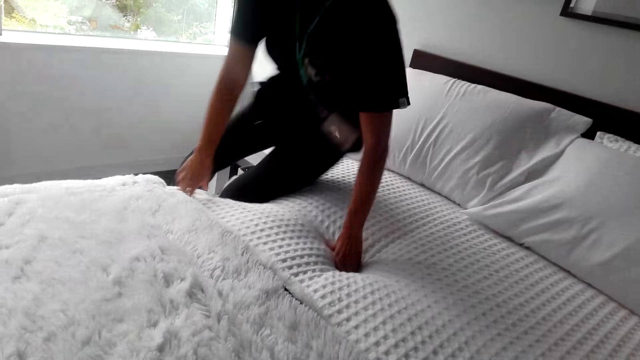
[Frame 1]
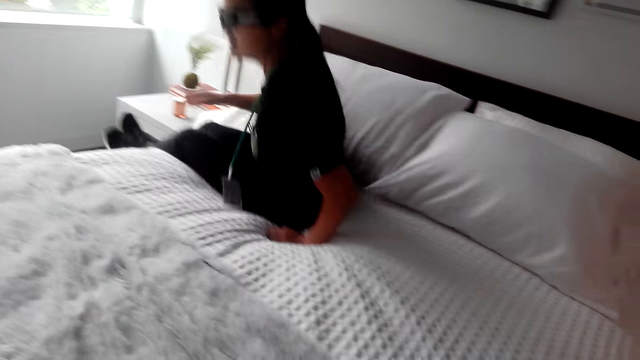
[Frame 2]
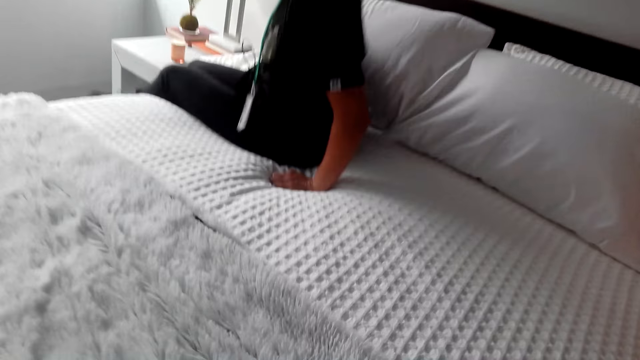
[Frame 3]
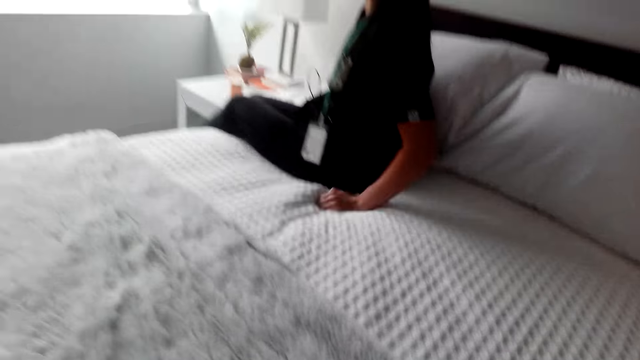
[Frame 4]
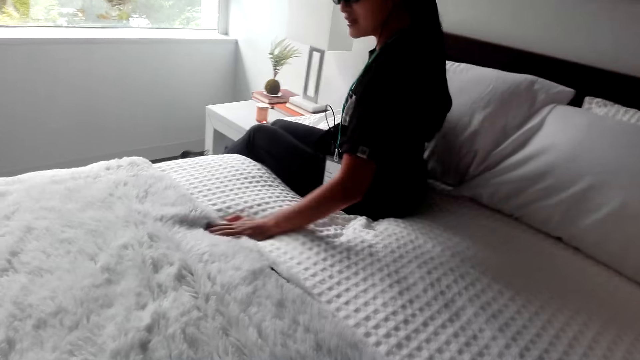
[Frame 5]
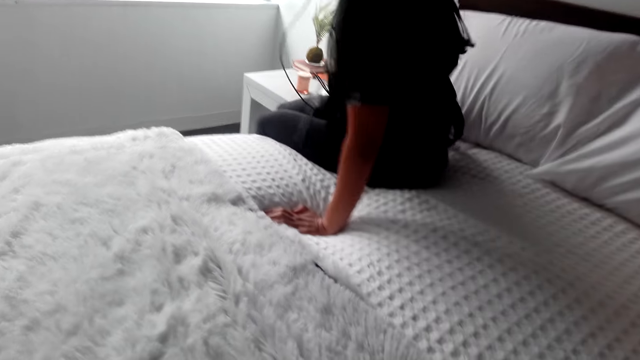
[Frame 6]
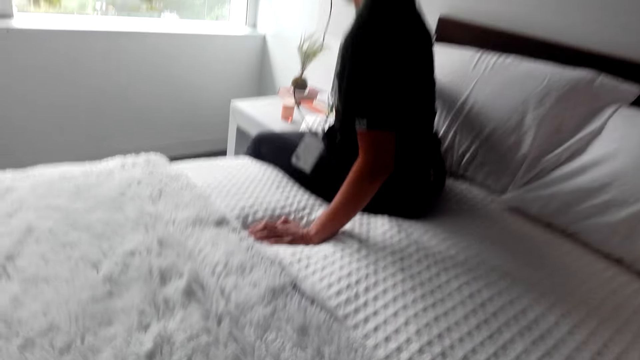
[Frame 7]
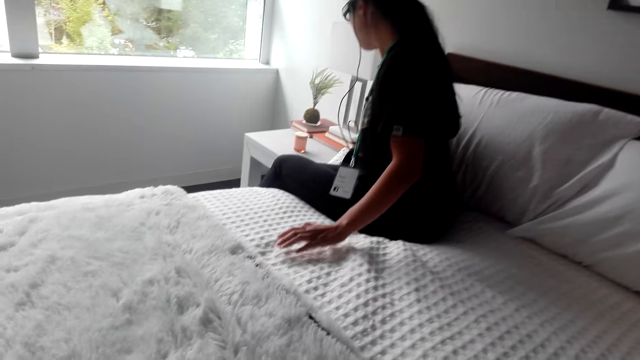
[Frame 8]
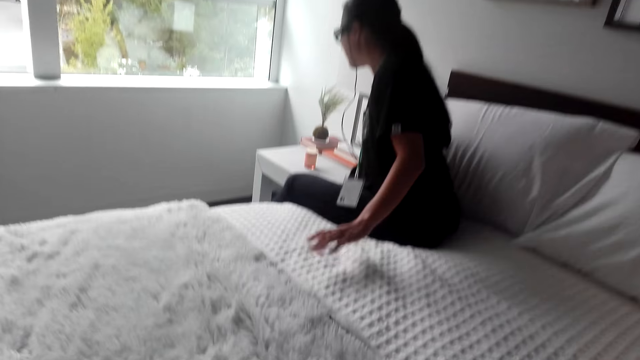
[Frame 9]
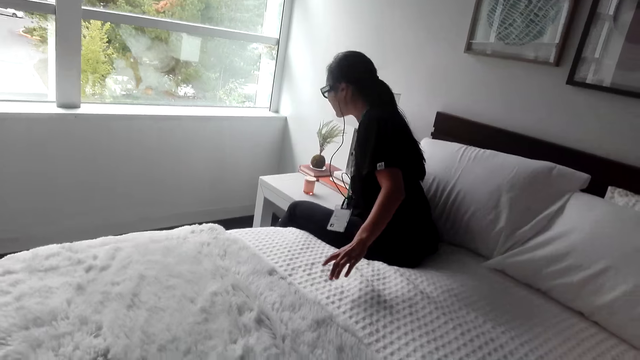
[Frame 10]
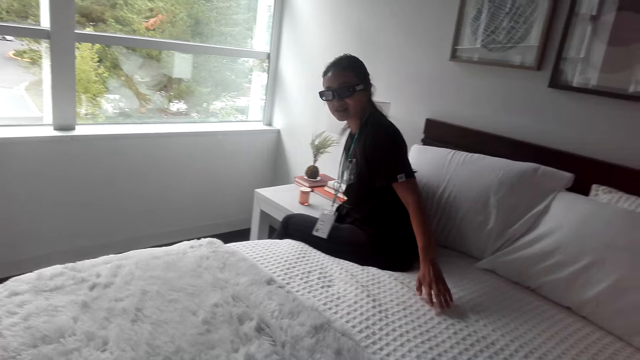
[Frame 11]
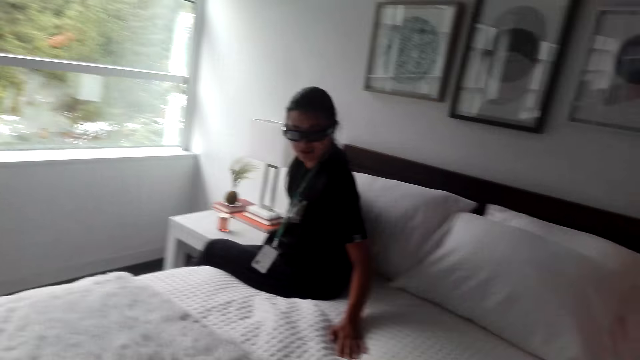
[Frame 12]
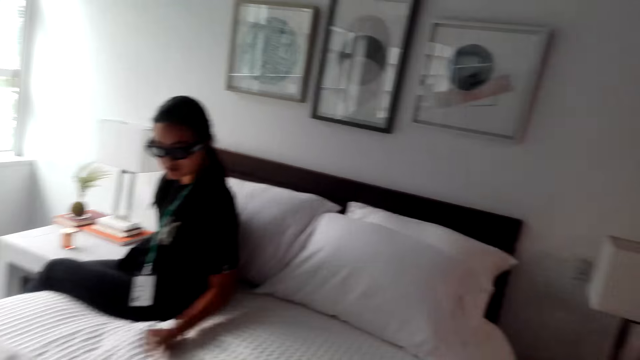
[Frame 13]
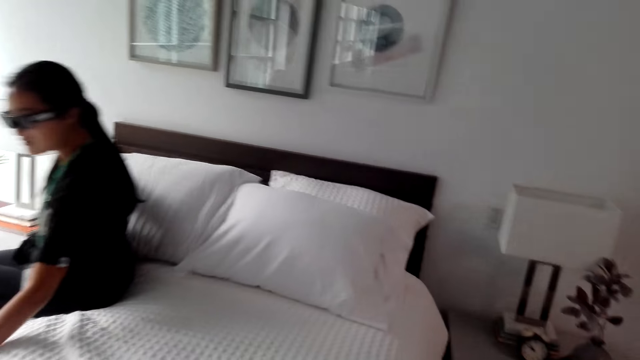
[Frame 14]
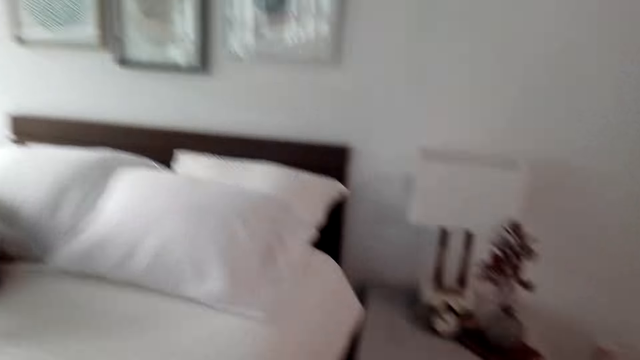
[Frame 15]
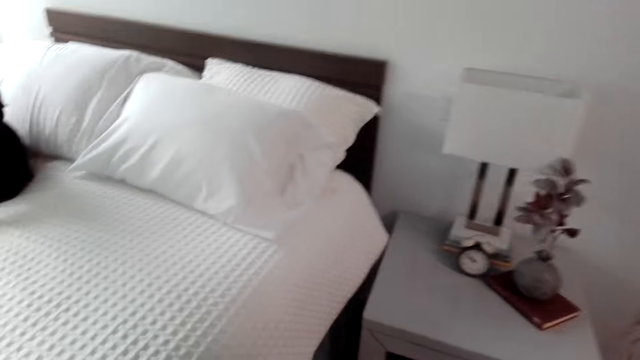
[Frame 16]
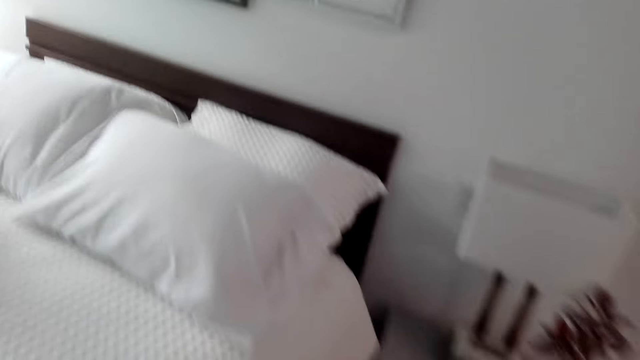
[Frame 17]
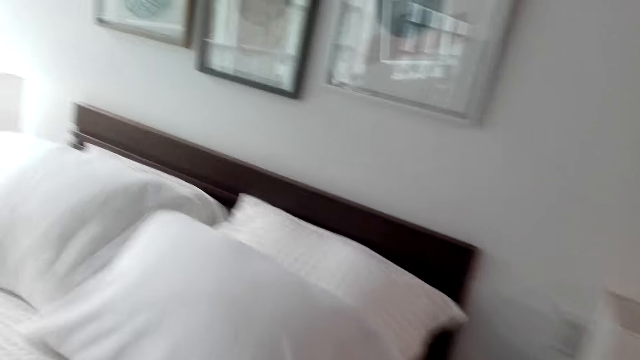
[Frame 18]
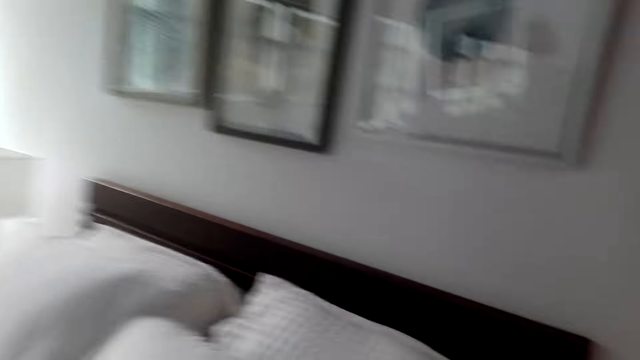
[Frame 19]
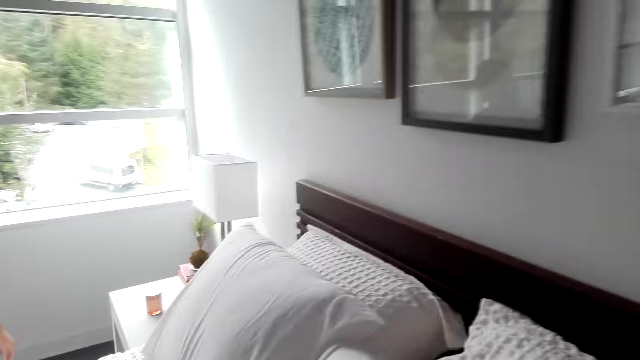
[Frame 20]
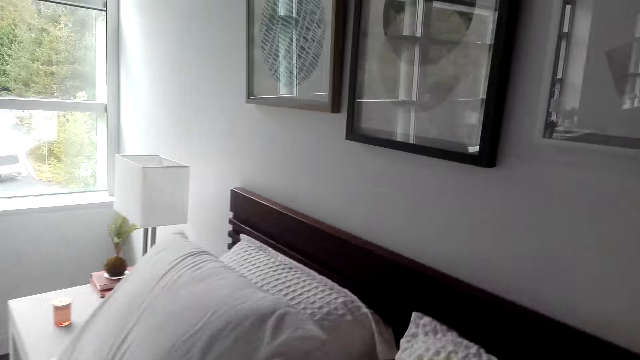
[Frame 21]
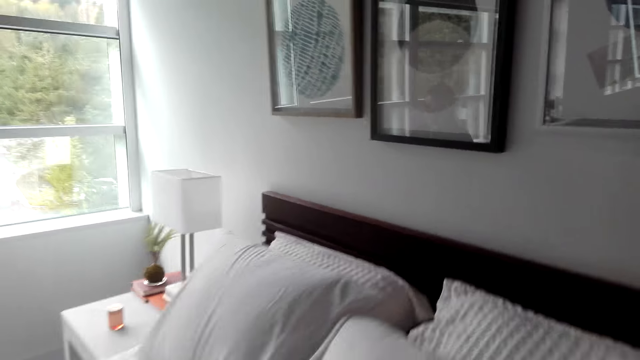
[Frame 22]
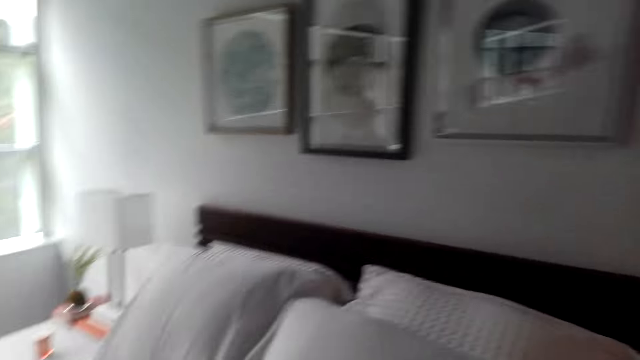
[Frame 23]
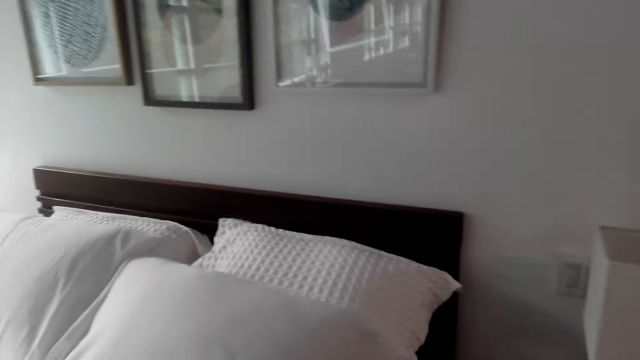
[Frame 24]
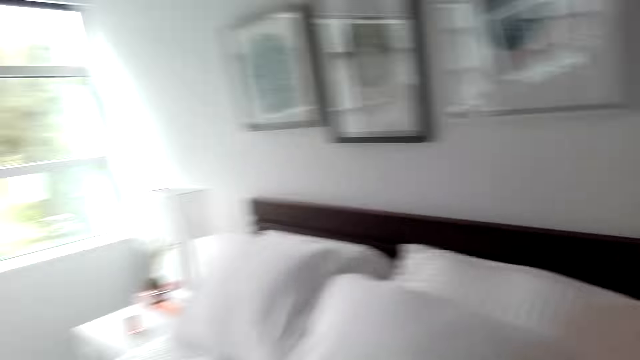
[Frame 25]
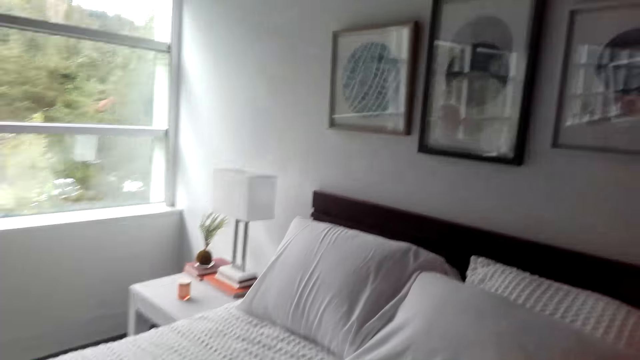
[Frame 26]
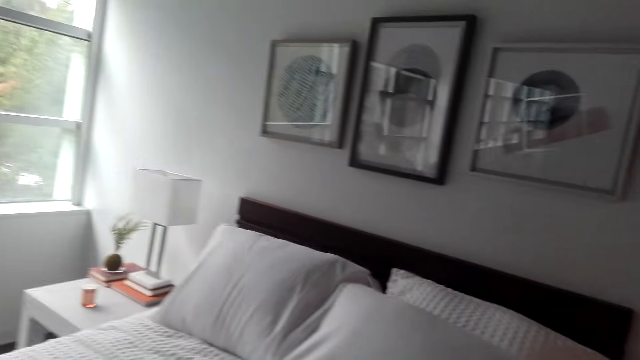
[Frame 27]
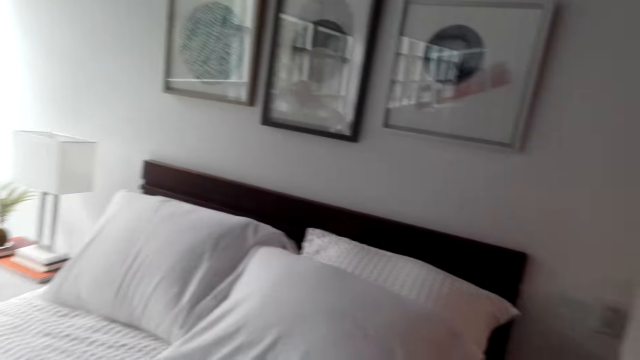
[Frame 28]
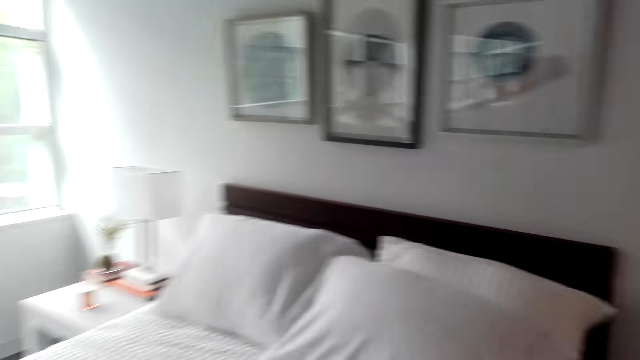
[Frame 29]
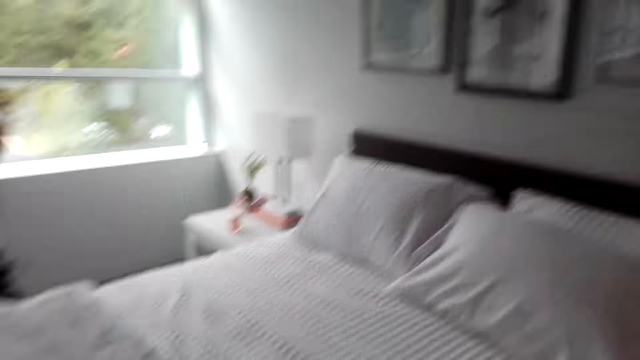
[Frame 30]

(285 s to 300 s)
A lady climbs on the bed. A woman sits on the bed. The woman talks to the camera wearer. The camera wearer walks around. They talk to the woman. A woman does something.

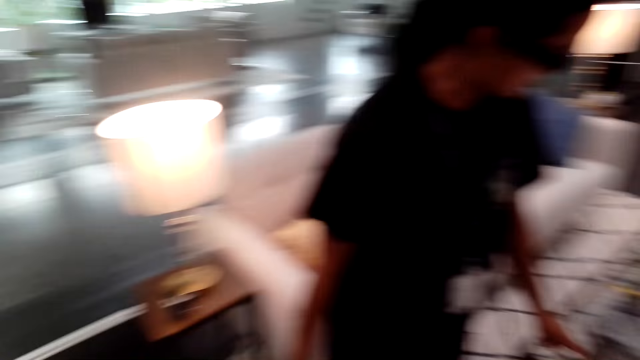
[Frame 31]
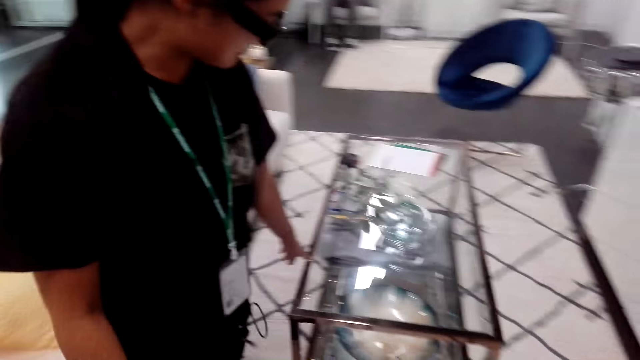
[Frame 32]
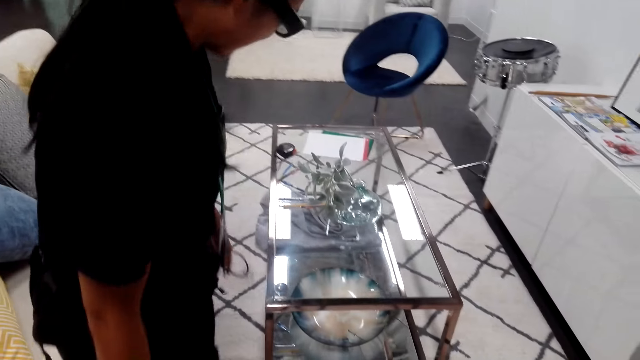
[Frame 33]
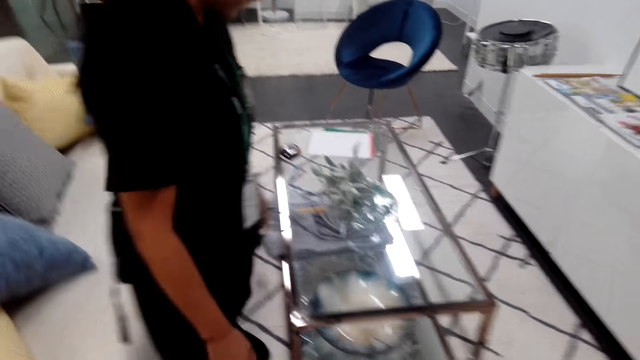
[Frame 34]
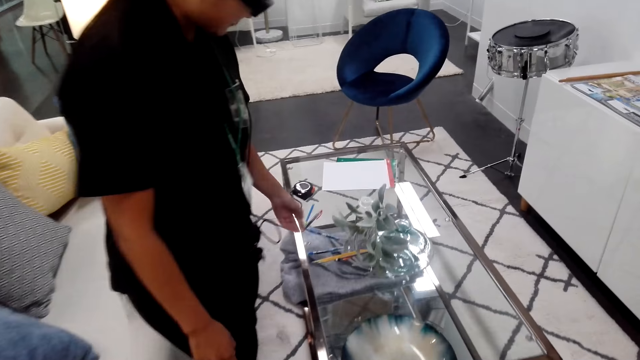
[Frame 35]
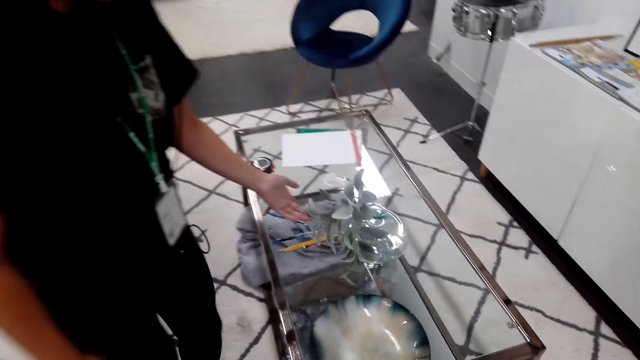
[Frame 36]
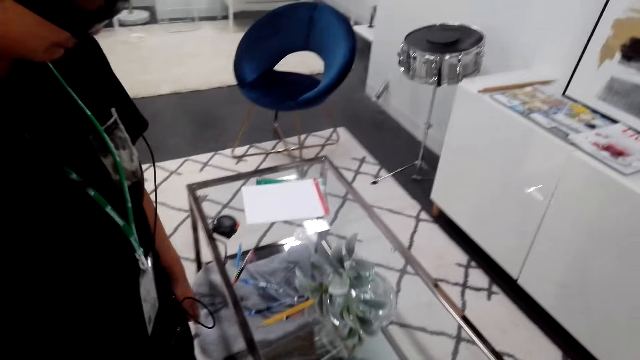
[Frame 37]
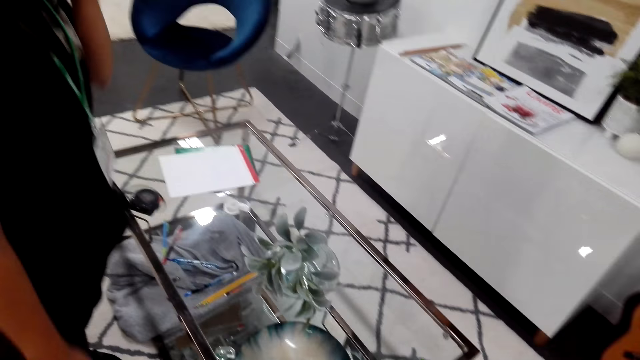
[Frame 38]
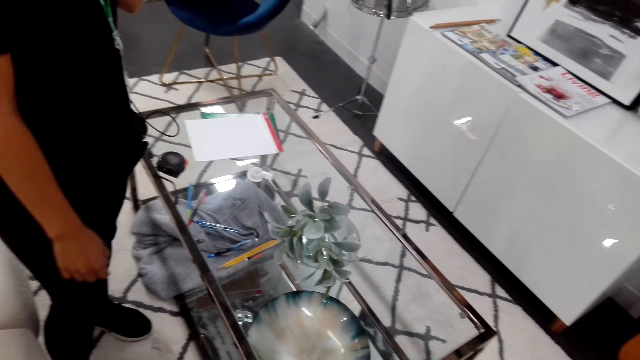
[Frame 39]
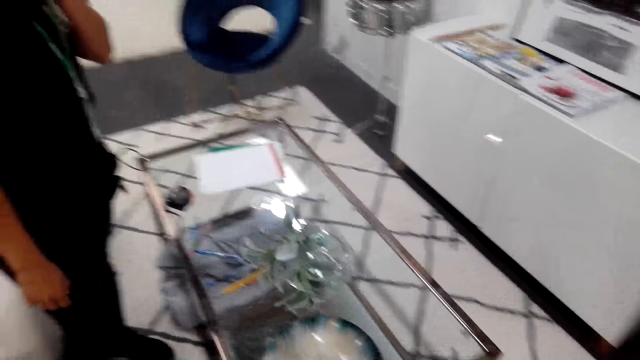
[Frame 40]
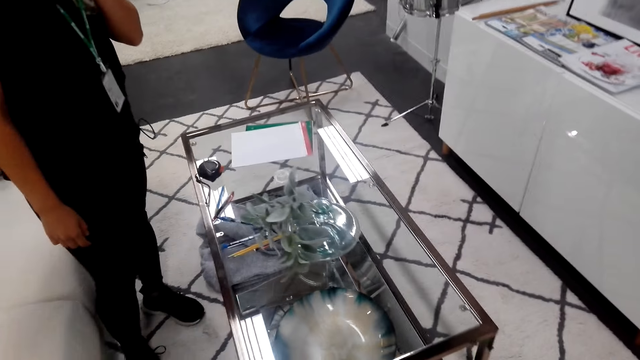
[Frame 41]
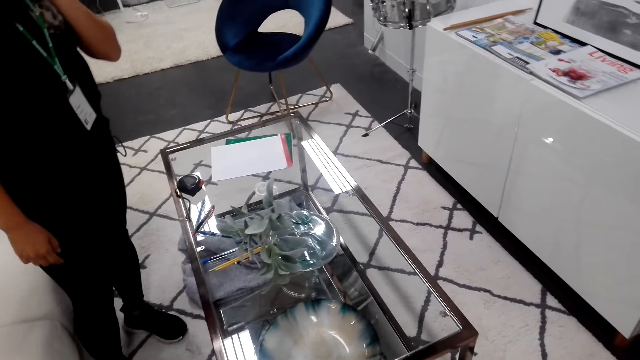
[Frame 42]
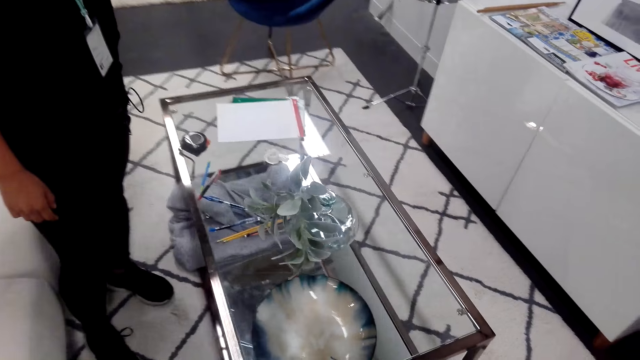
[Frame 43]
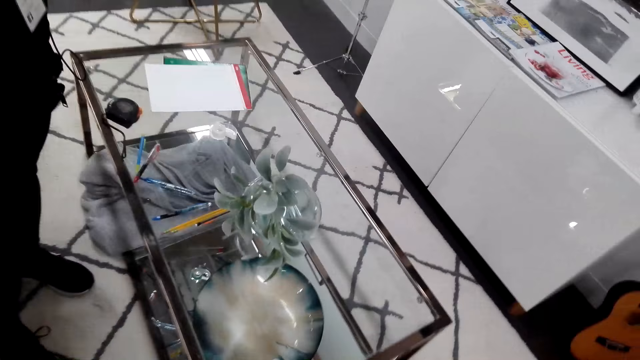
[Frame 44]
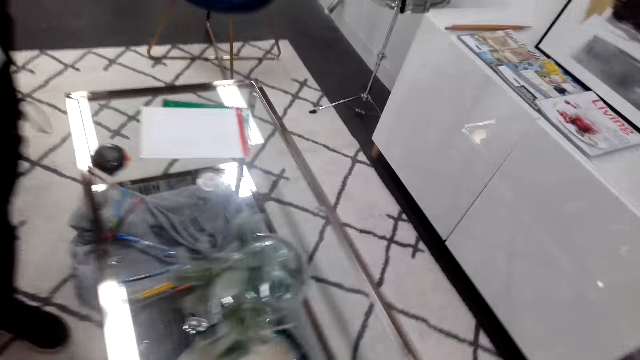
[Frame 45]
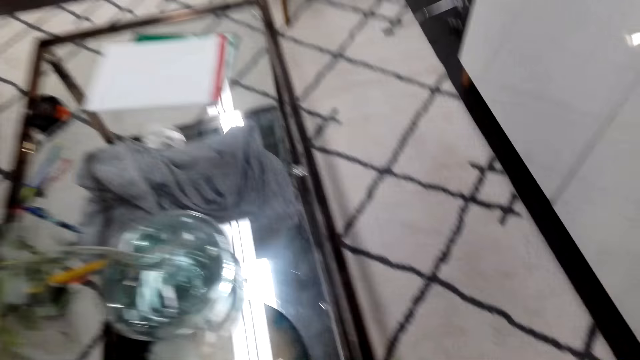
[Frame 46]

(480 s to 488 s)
A woman talks to the camera wearer. The camera wearer looks at the table.
